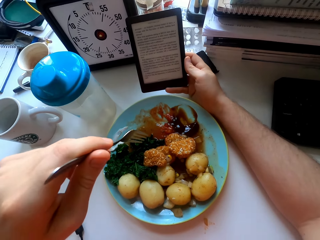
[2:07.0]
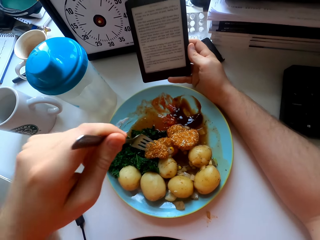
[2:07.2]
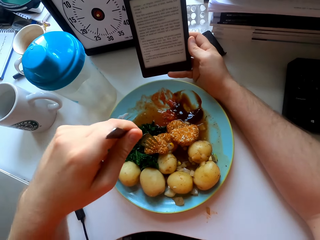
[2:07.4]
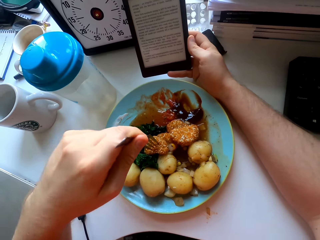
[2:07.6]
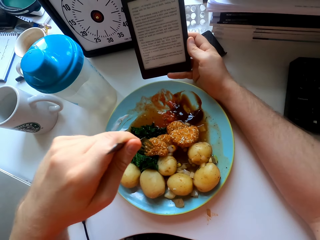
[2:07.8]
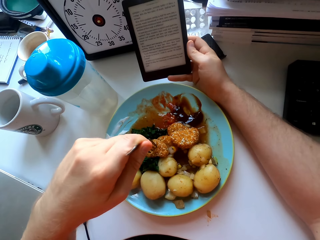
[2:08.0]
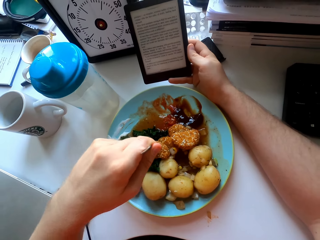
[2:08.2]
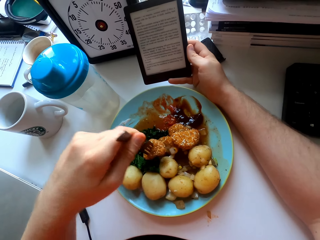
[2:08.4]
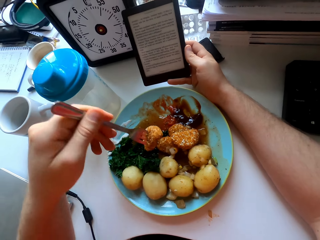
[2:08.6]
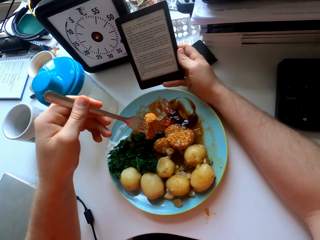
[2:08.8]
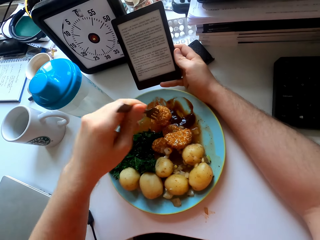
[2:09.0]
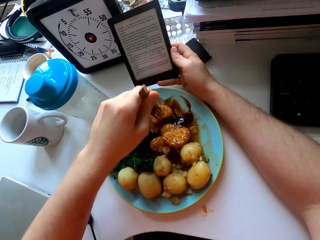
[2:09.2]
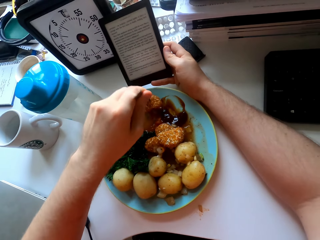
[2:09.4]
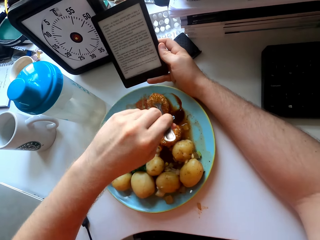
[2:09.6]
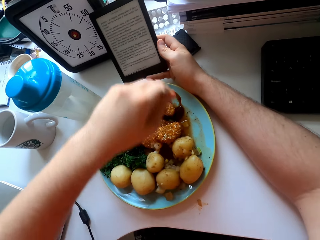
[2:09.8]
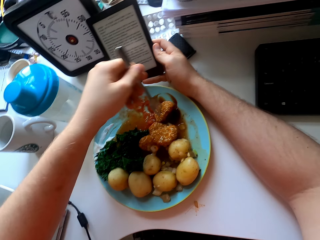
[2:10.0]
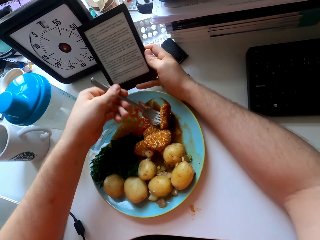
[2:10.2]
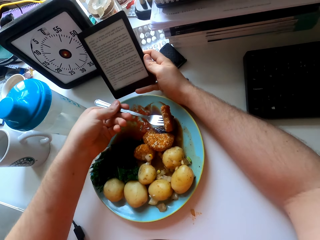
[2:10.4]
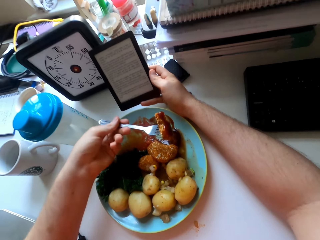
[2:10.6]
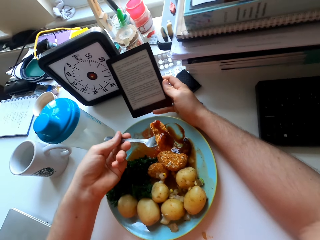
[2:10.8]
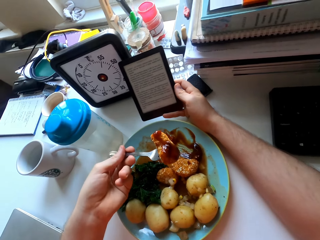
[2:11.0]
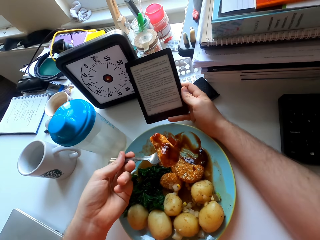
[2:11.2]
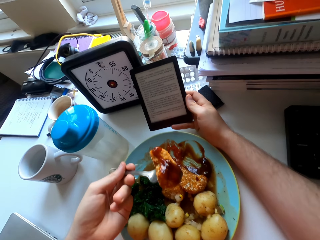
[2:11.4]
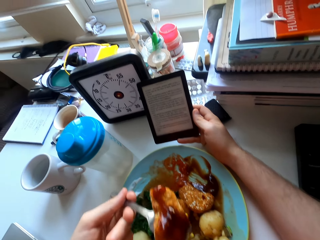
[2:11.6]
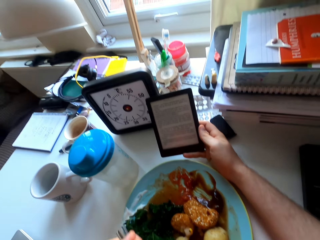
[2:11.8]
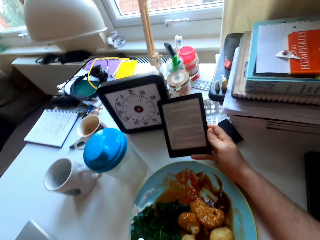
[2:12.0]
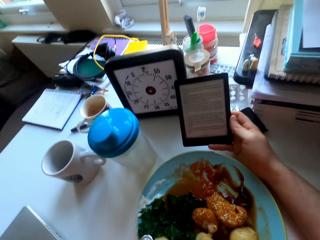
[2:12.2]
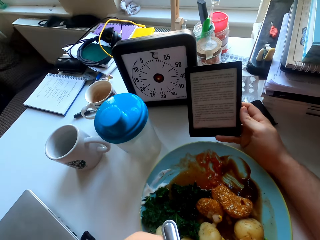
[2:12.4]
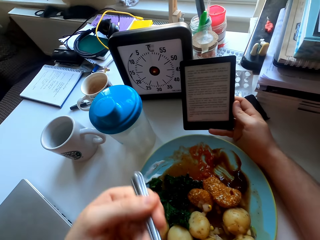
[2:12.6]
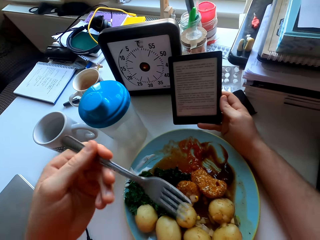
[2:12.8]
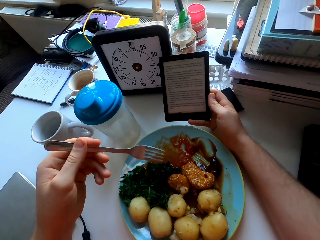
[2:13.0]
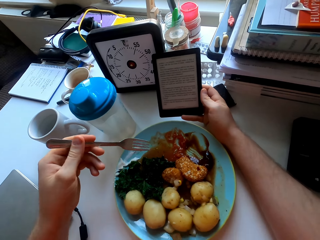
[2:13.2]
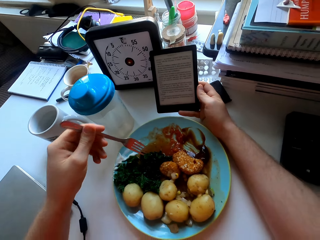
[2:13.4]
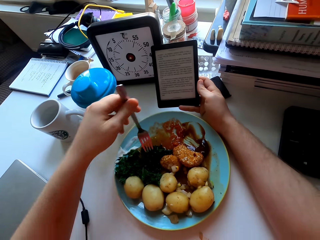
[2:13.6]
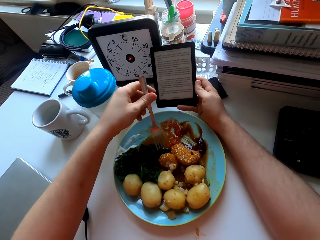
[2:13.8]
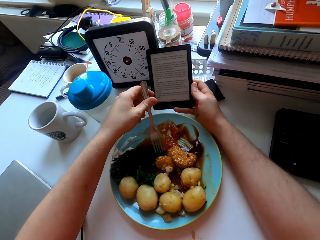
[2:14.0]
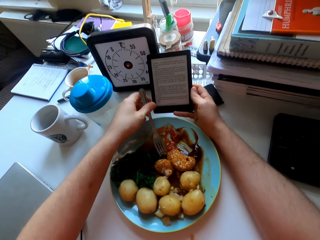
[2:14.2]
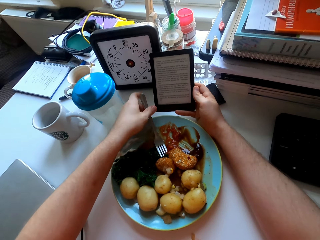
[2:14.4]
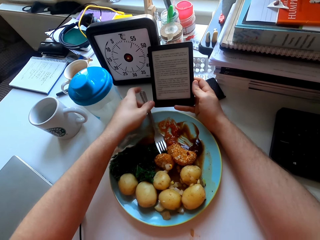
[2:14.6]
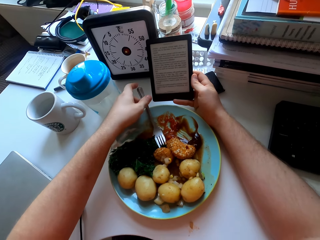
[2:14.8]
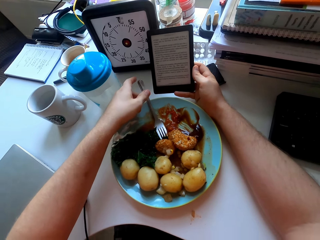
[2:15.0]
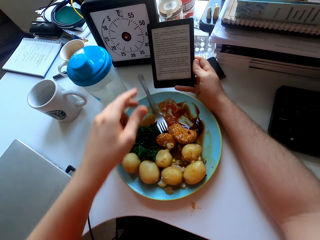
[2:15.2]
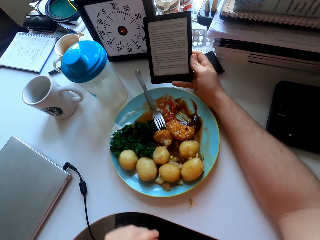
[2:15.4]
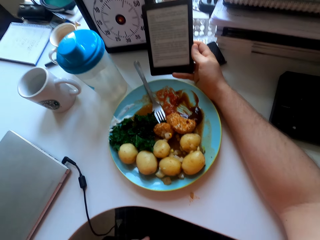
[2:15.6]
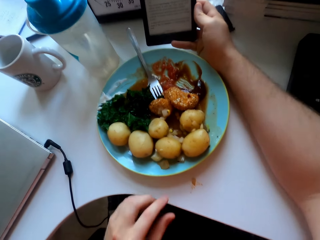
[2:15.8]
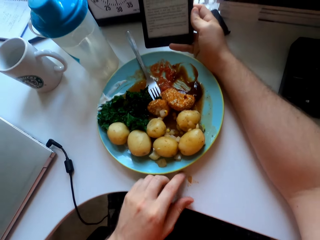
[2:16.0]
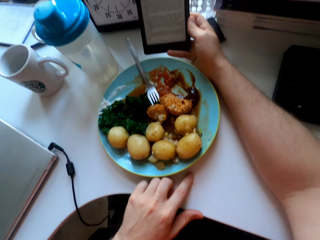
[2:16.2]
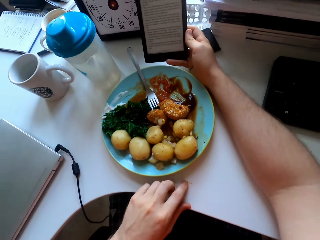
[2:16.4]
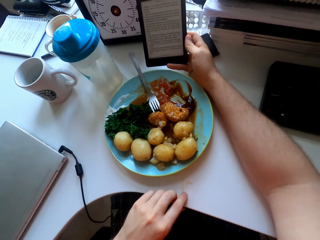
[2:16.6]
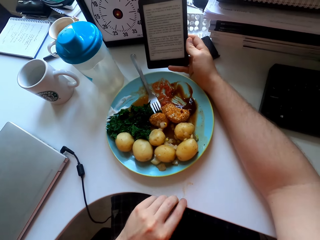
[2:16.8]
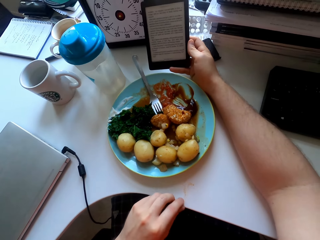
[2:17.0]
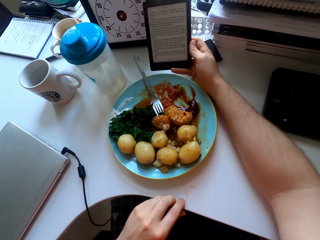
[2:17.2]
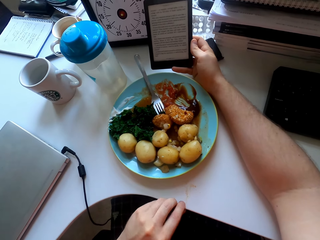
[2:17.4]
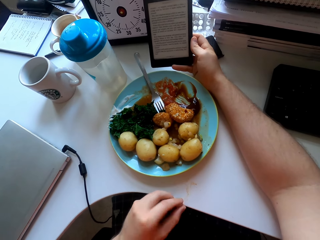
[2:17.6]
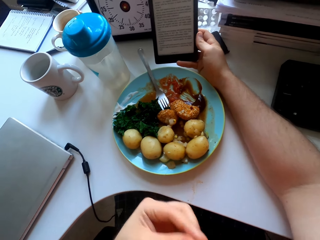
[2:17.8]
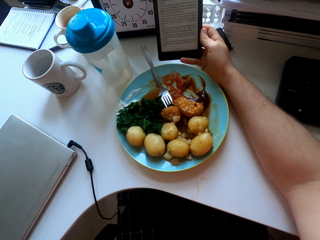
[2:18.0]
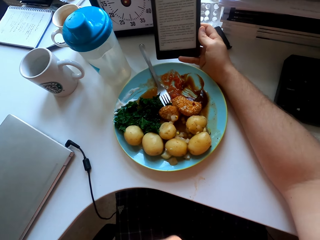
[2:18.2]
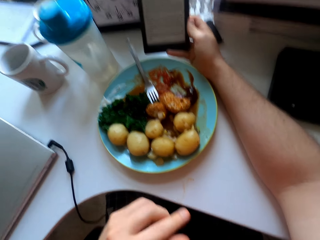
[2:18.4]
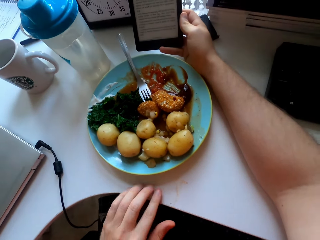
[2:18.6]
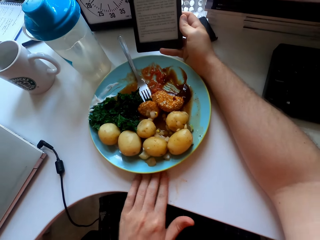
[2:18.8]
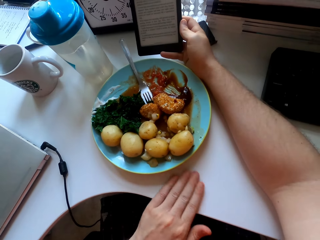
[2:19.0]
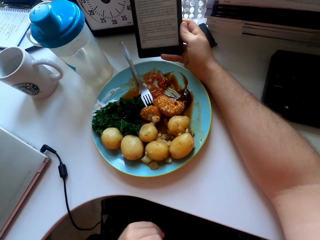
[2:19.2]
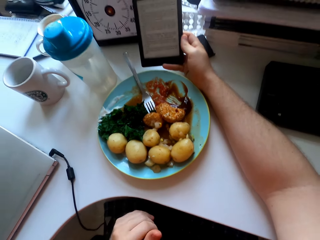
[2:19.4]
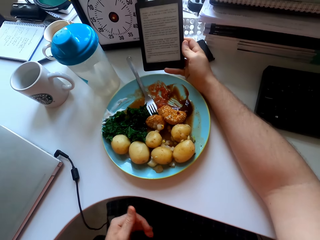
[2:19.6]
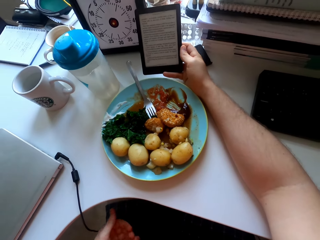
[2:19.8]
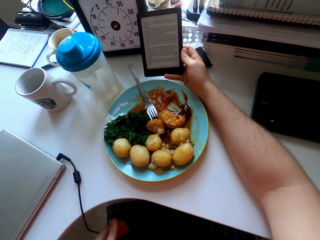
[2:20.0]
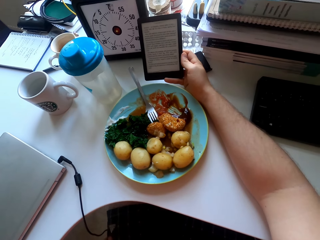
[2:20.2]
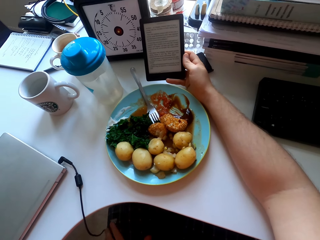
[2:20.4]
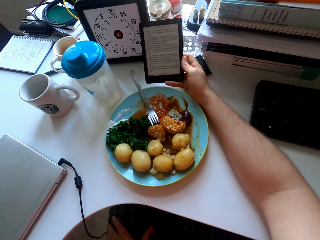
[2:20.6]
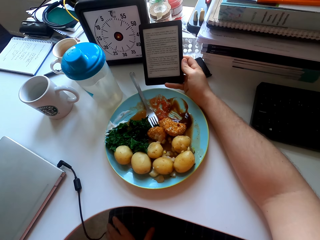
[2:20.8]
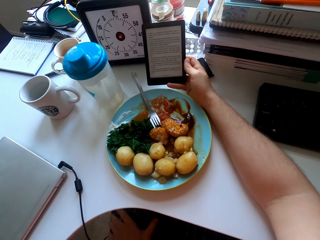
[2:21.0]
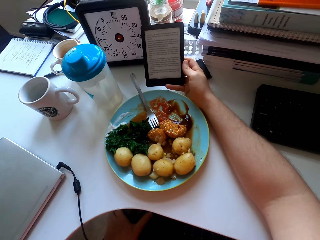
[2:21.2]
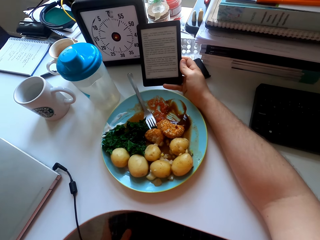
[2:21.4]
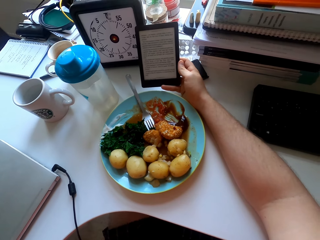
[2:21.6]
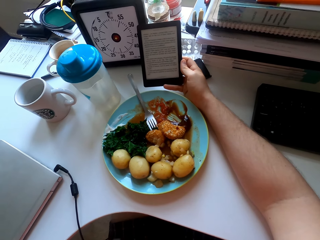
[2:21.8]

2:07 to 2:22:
The camera wearer picks a chicken nugget, dips the chicken nugget in tomato sauce and eats the chicken nugget. They put the fork on the plate. They pick a piece of potato from the table. They pick sauce from the table. They eat the piece of potato. They wipe the table. They stare at the phone.

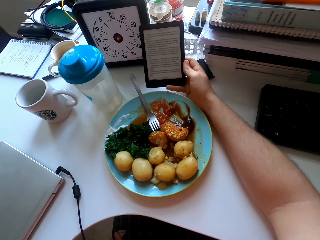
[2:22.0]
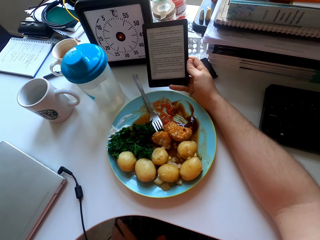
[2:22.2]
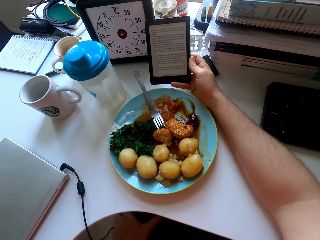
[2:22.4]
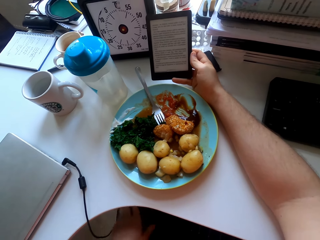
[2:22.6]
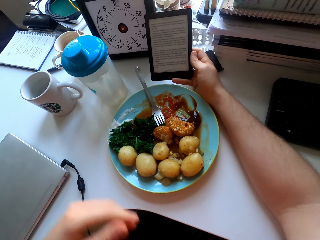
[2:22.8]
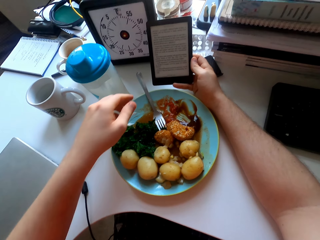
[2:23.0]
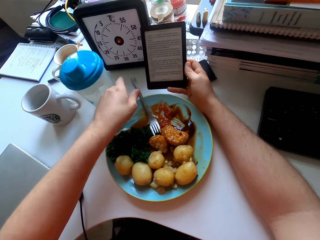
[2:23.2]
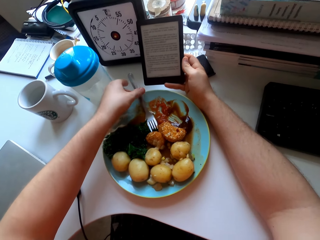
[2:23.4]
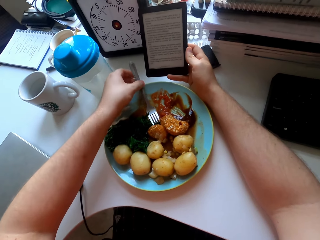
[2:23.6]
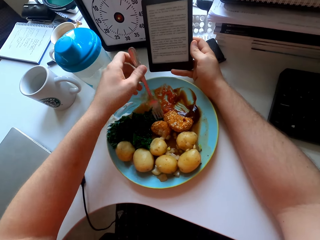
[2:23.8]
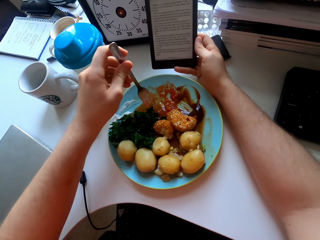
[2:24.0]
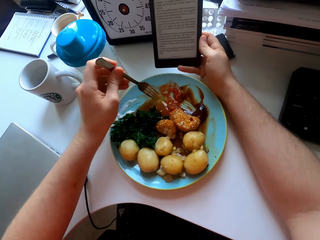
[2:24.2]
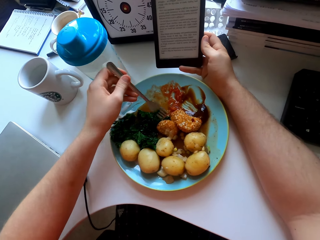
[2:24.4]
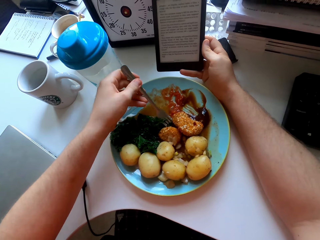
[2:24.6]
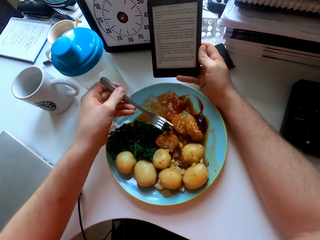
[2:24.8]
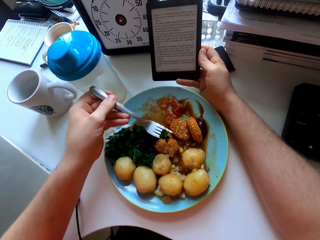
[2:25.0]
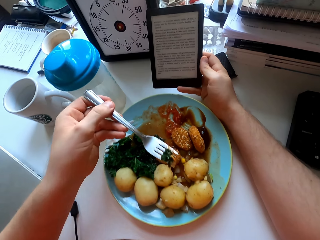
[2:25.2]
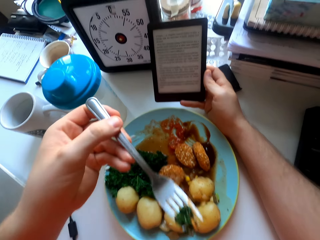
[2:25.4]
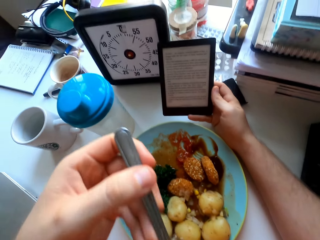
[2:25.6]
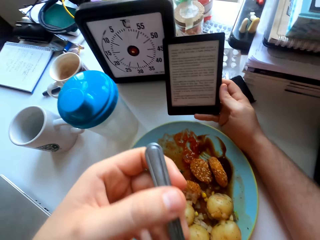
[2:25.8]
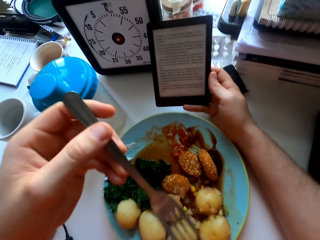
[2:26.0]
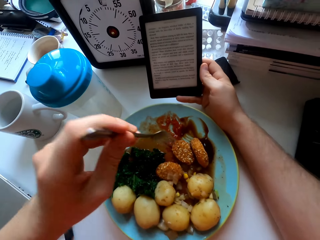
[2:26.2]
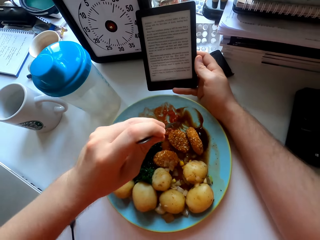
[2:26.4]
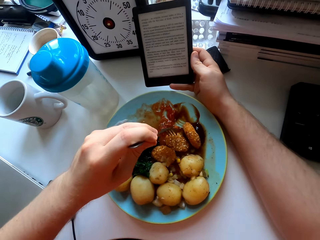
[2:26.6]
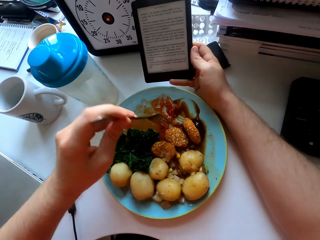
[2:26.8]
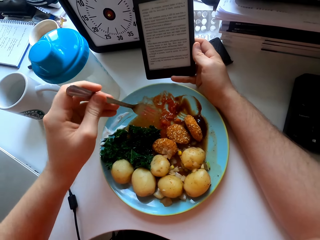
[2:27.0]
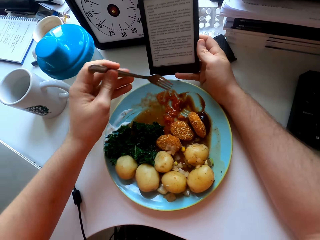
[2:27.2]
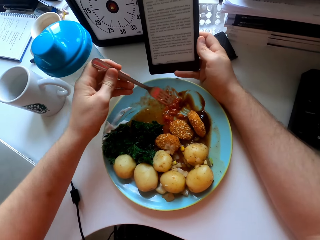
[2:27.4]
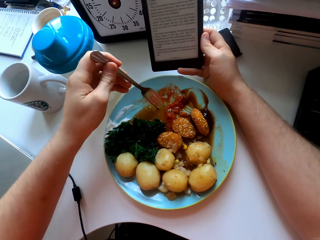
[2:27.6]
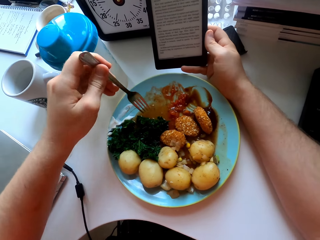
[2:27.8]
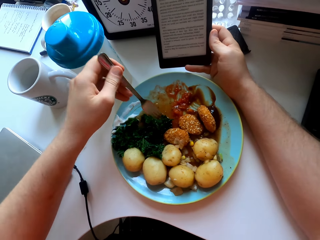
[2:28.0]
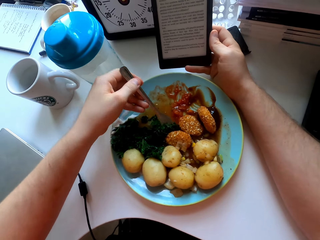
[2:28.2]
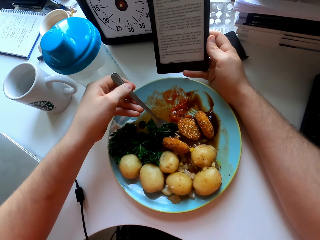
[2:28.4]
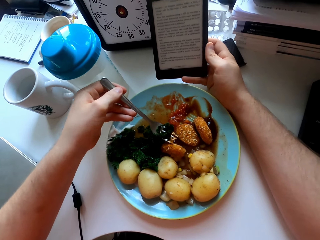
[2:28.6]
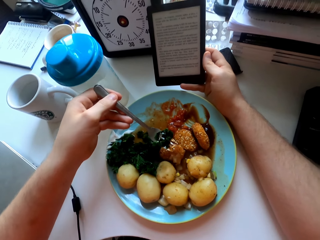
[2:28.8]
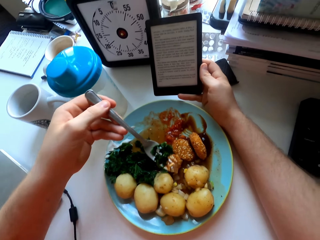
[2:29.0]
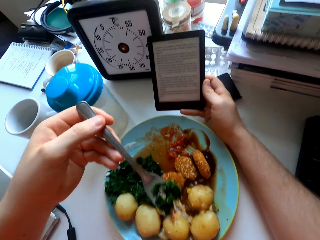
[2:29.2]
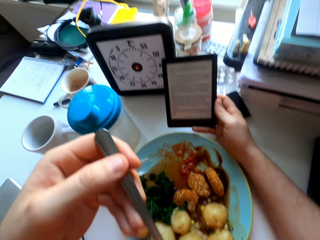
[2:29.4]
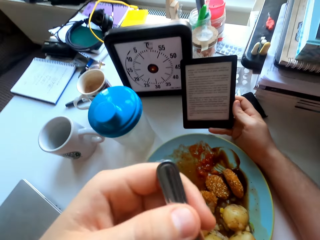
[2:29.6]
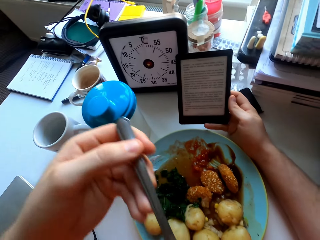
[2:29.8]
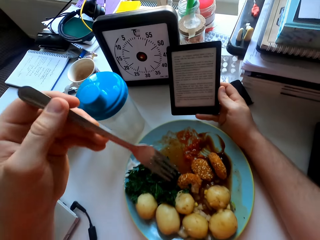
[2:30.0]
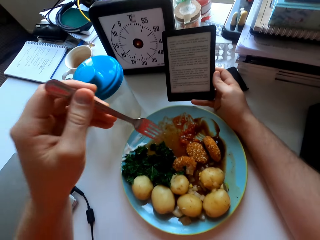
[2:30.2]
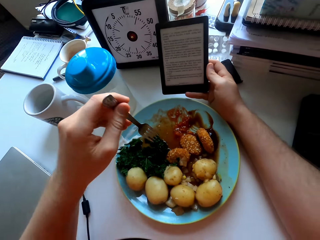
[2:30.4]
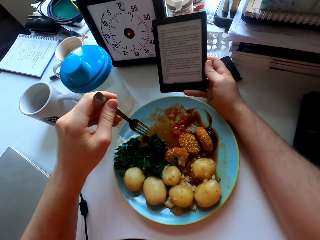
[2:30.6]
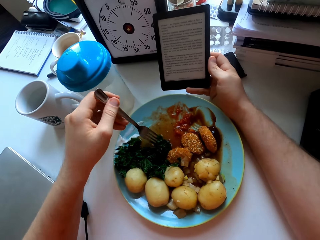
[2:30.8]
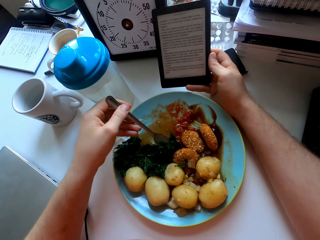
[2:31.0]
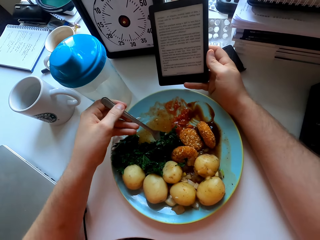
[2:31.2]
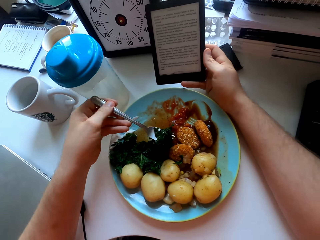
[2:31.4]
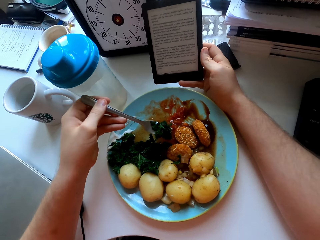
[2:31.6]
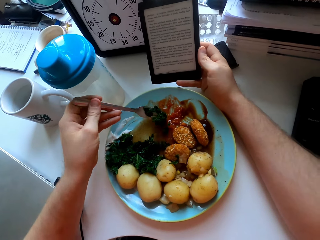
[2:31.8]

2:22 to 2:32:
The camera wearer picks the fork from the plate. They eat green vegetables with the fork. They move a chicken nugget on the plate. They eat the green vegetables.
